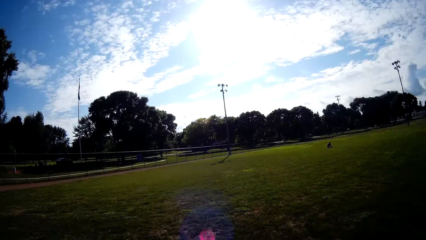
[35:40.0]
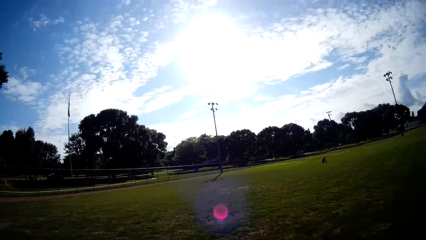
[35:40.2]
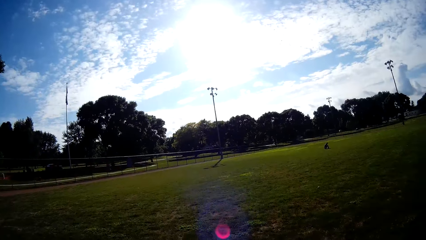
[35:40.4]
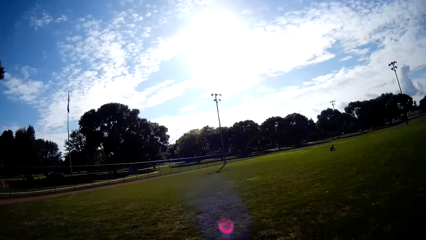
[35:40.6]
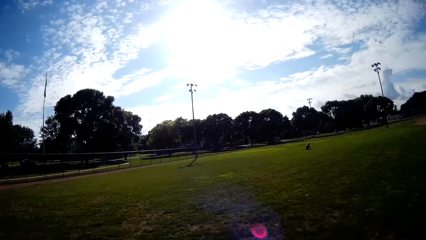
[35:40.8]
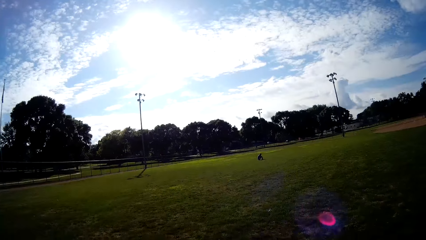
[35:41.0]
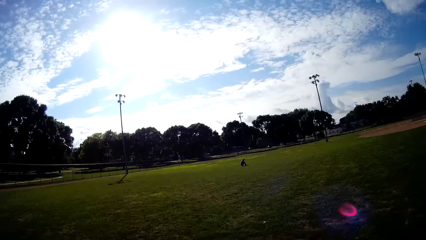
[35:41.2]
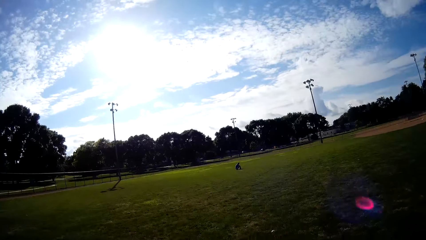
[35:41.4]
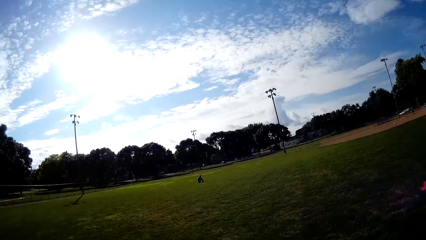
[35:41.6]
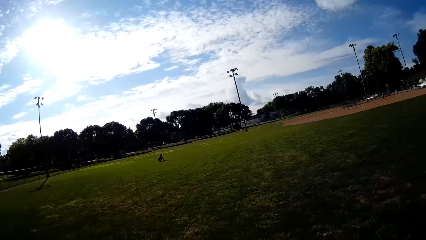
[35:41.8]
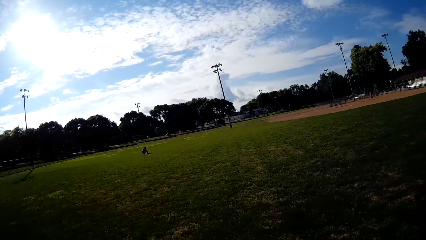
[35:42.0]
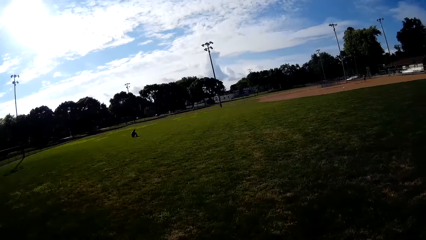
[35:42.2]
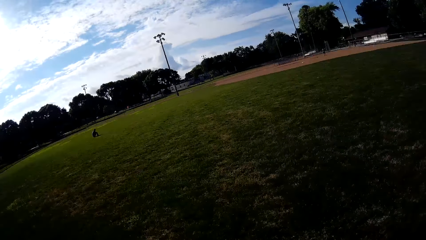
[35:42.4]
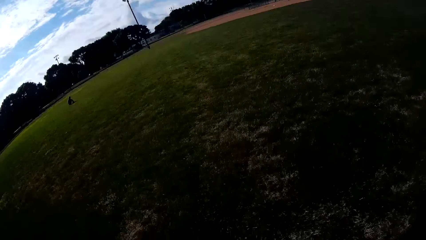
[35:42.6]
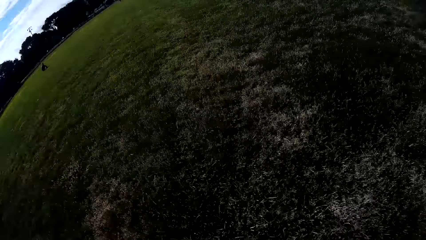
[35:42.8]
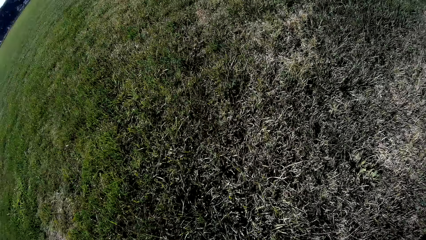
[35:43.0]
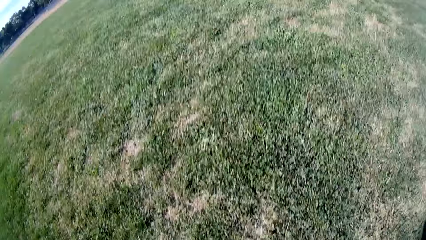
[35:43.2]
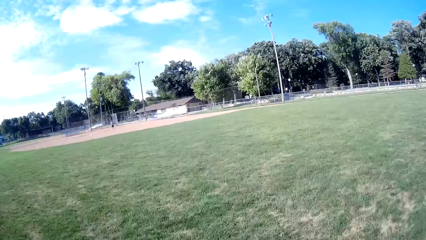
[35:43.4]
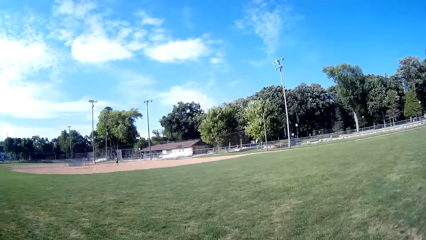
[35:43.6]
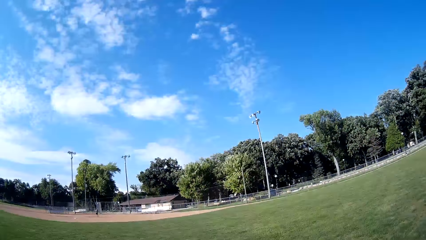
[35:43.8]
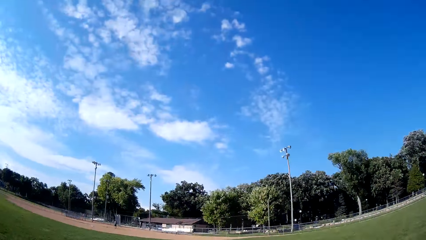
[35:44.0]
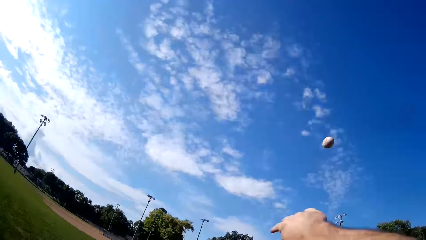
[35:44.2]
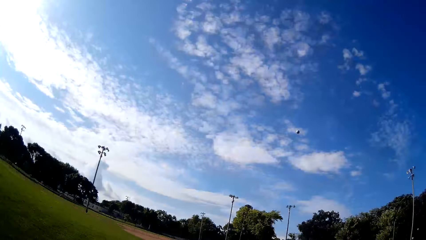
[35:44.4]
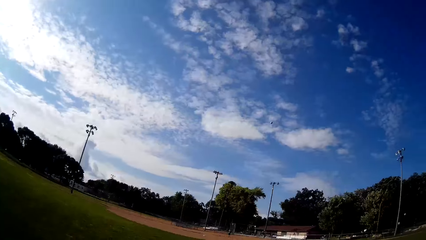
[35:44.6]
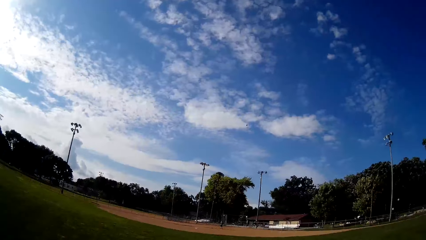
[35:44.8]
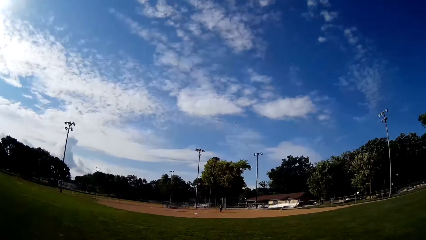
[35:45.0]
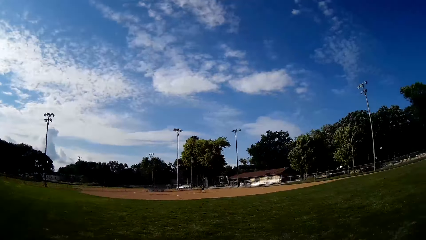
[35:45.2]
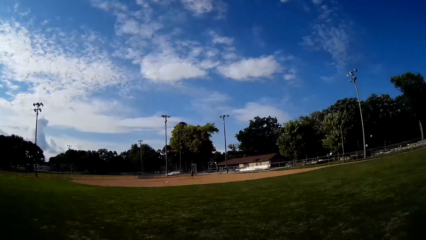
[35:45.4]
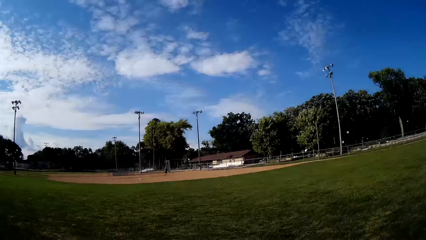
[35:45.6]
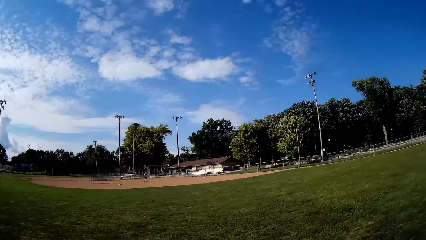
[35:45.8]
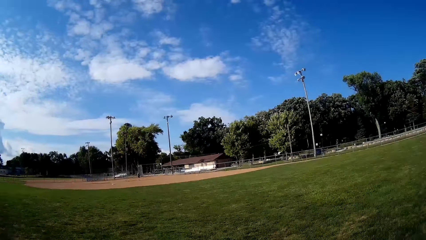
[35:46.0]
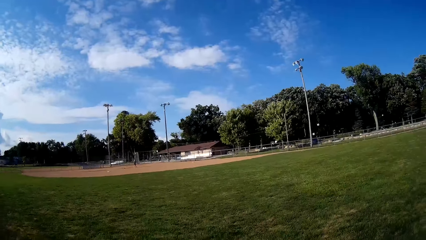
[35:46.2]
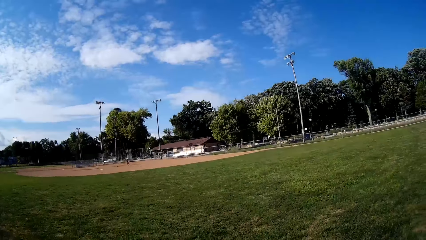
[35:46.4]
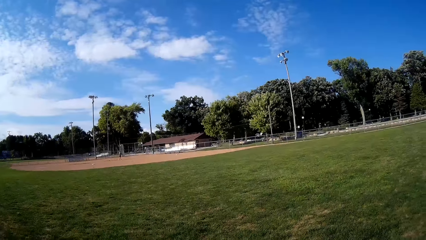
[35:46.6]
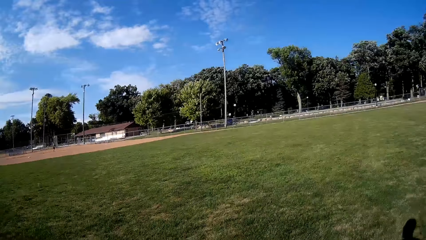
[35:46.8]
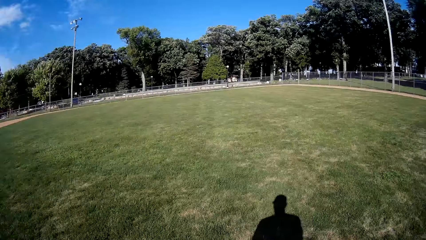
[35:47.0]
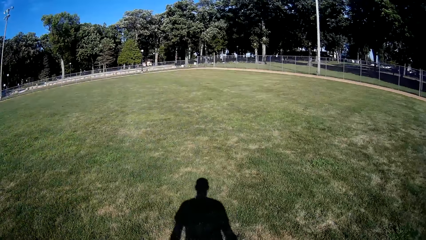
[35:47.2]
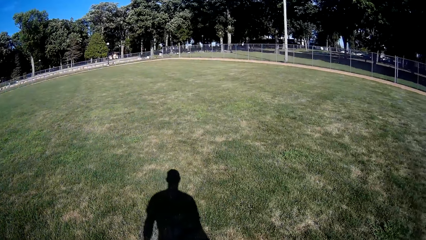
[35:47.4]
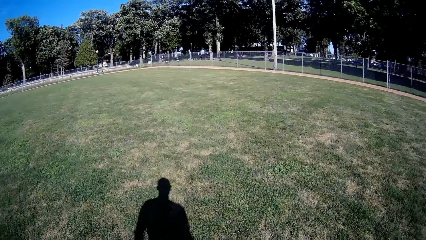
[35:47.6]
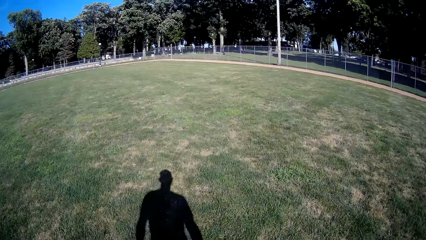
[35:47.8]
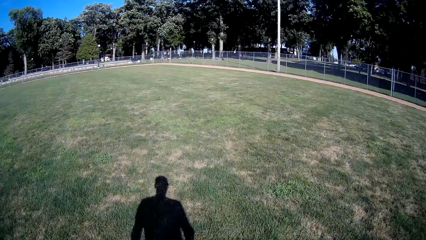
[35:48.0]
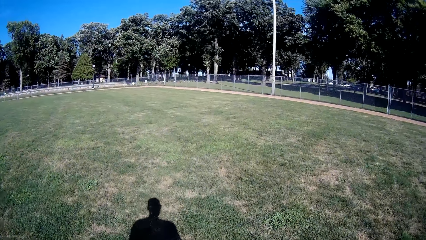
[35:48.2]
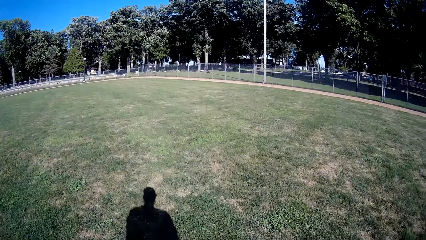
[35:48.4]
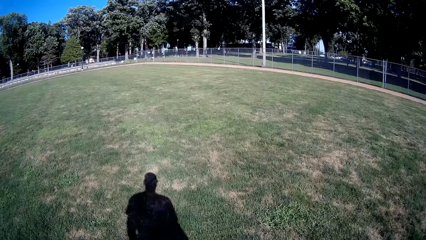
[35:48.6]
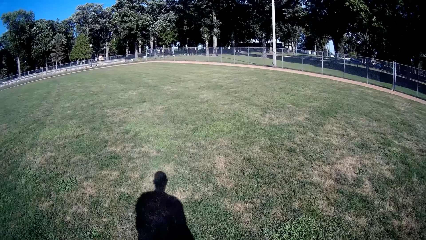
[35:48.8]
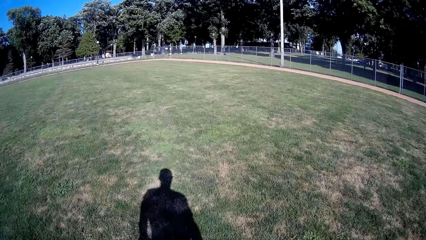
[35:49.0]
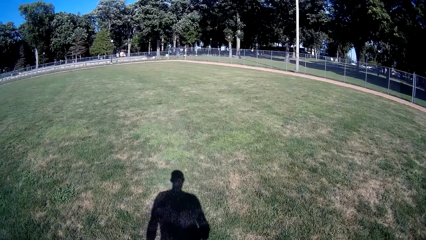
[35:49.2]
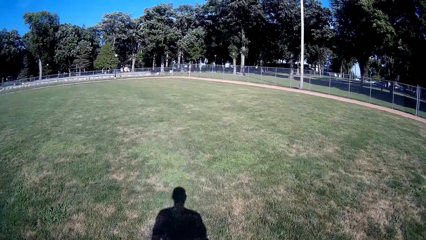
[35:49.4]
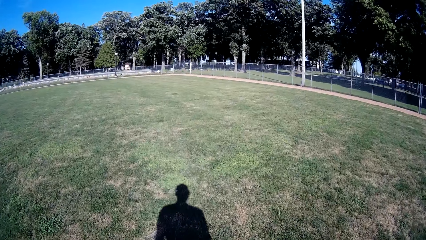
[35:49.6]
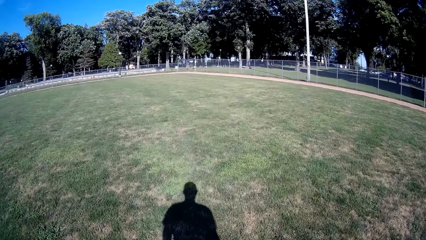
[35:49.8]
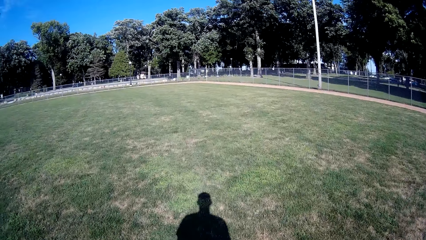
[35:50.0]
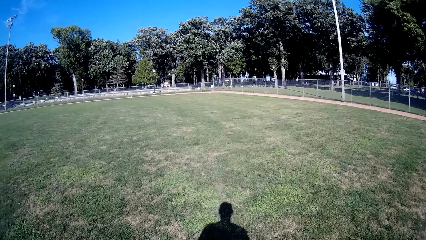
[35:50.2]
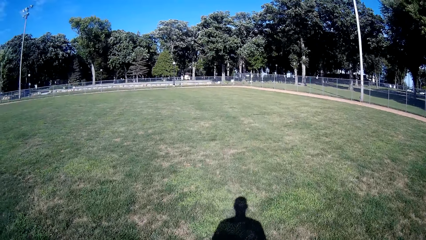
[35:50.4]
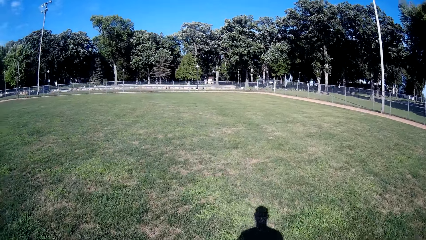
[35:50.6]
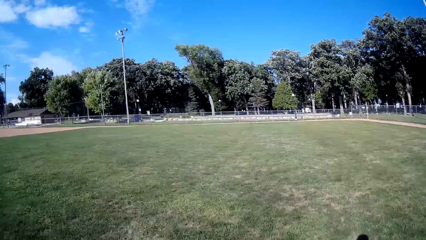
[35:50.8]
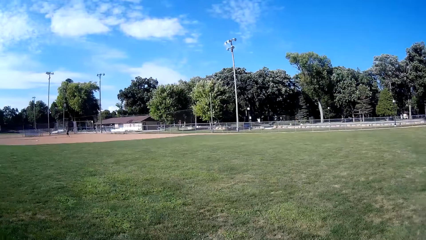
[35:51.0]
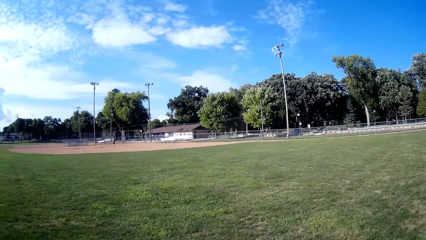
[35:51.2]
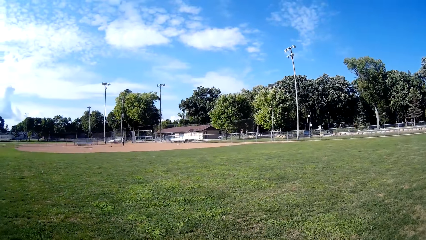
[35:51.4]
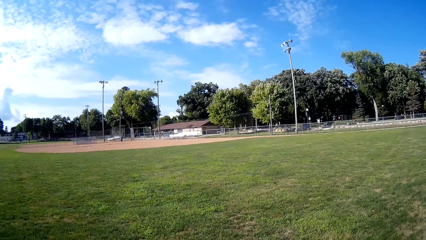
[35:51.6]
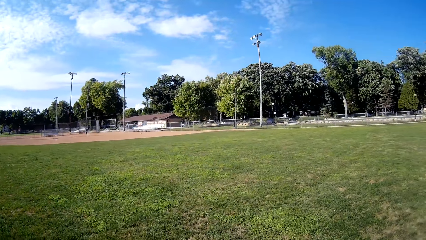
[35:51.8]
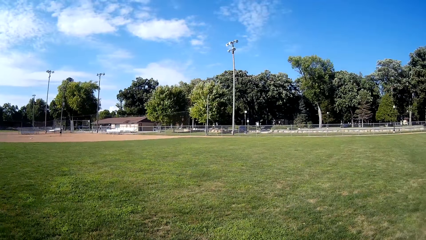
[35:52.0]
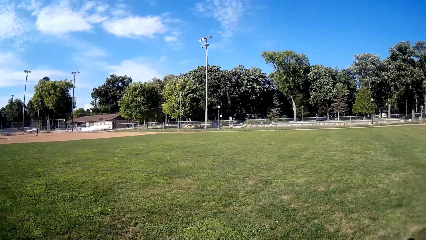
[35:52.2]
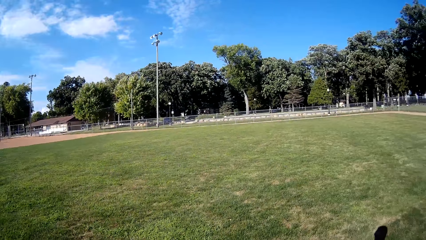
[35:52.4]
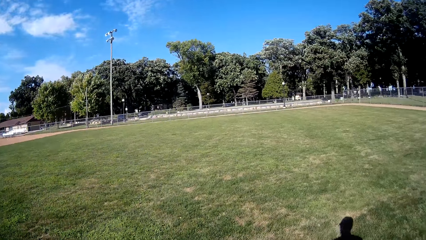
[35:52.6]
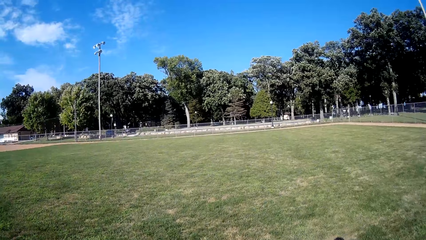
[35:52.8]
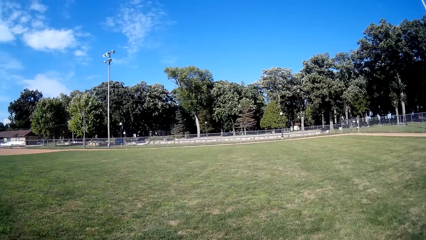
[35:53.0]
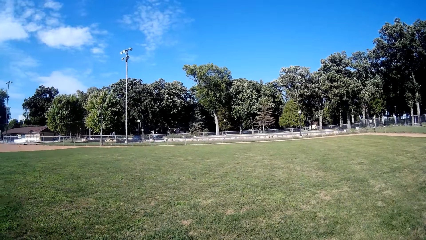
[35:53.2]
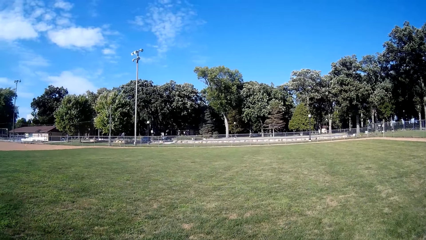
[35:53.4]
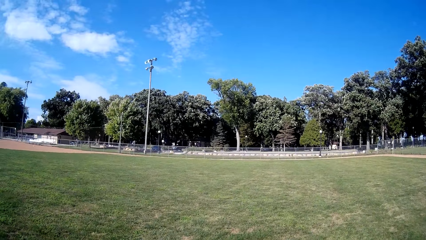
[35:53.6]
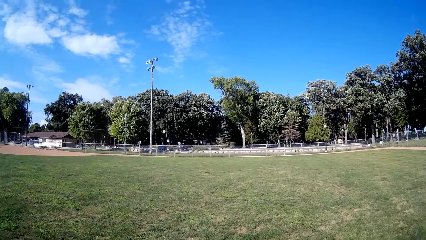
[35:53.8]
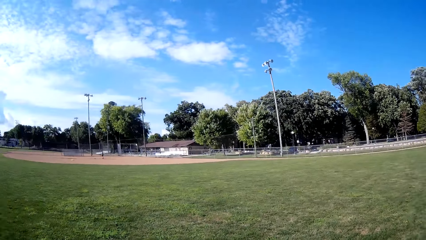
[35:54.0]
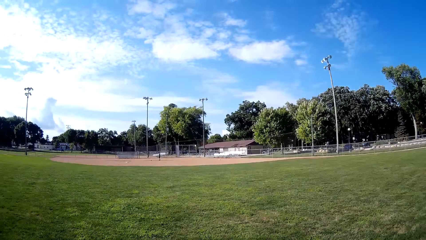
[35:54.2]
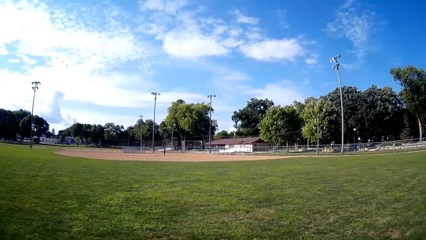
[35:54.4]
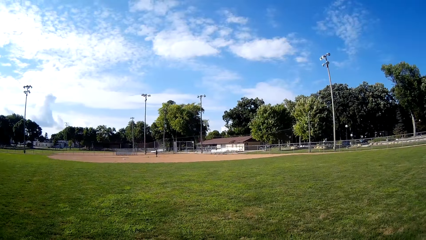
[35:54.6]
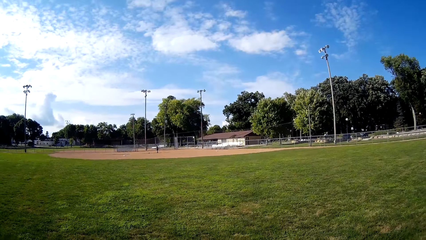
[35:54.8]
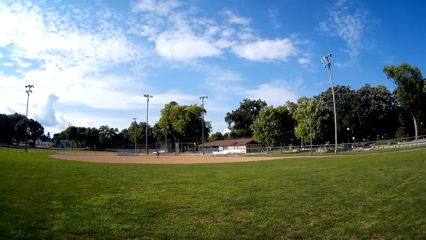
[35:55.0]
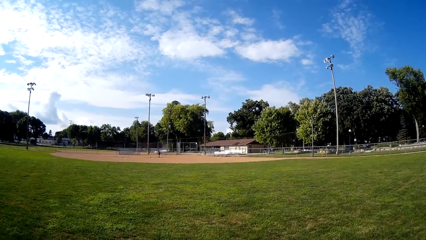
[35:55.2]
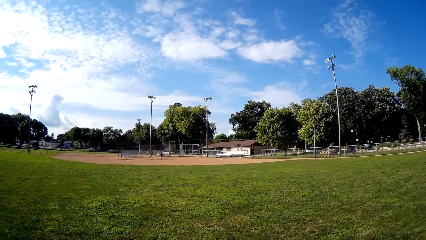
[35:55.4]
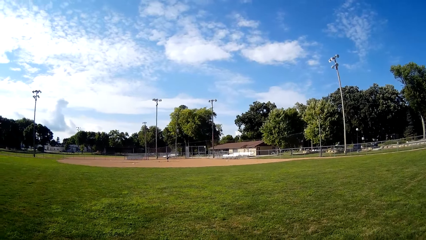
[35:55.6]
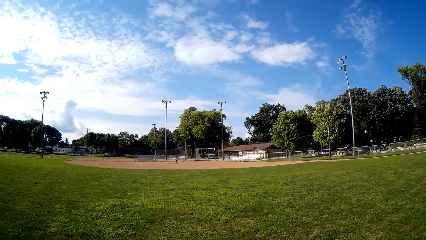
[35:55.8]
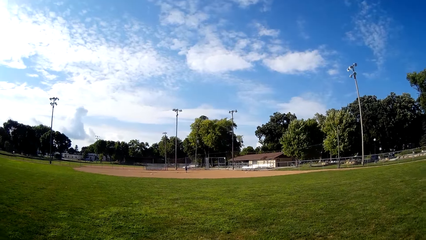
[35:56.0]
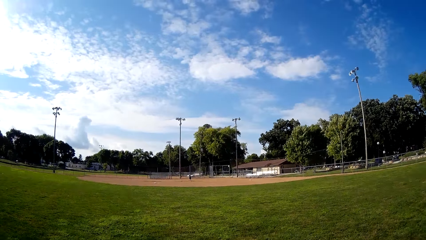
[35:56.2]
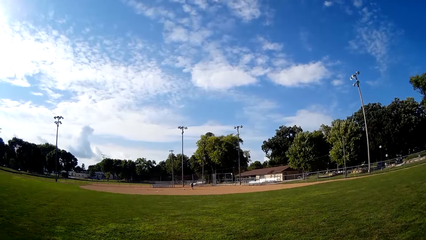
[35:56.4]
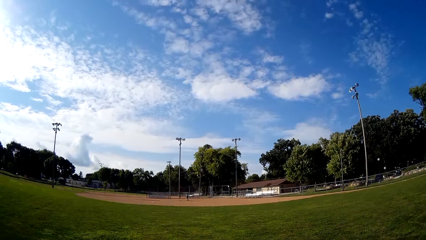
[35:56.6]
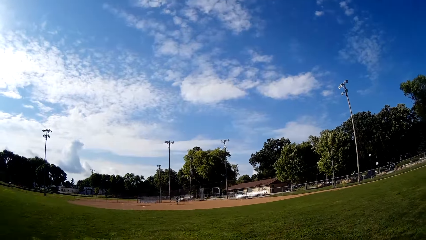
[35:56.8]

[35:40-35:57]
The camera wearer throws the baseball to the man. They walk forward on the field.
